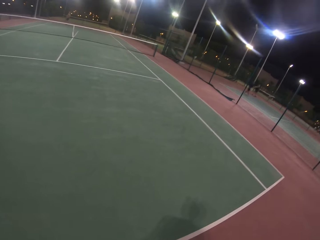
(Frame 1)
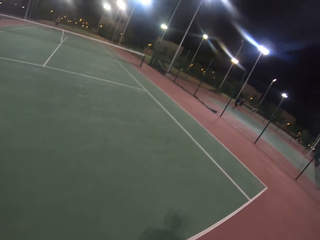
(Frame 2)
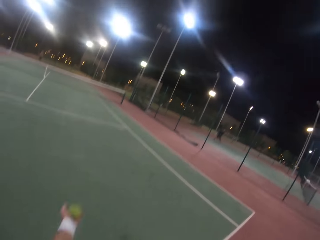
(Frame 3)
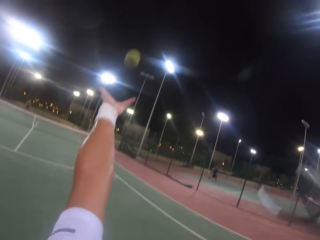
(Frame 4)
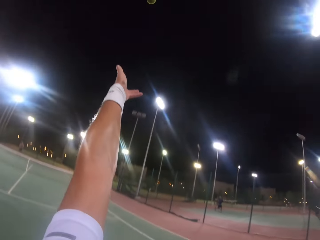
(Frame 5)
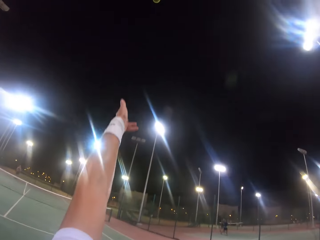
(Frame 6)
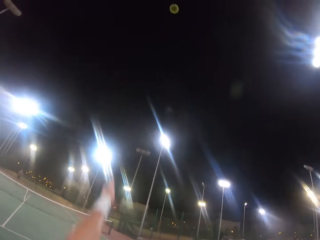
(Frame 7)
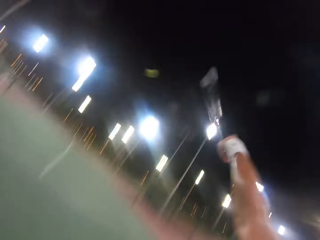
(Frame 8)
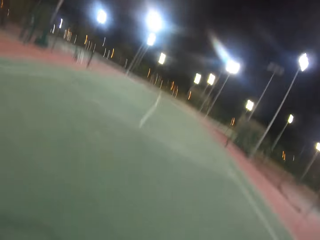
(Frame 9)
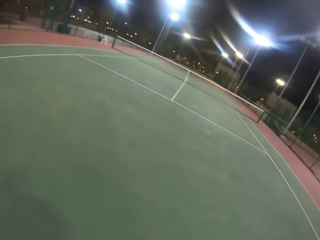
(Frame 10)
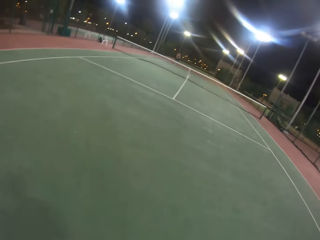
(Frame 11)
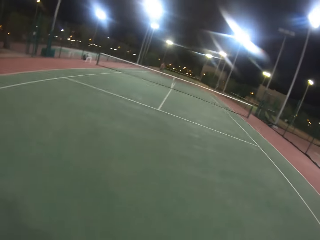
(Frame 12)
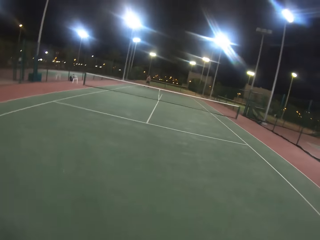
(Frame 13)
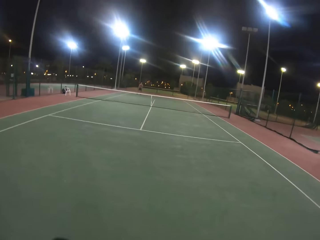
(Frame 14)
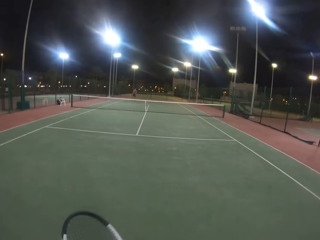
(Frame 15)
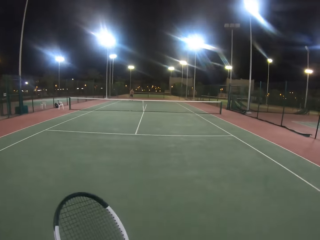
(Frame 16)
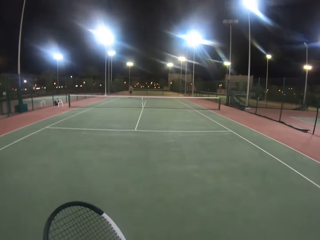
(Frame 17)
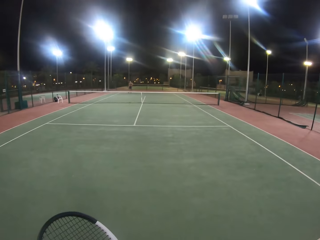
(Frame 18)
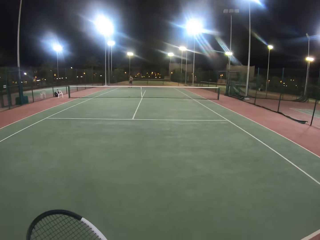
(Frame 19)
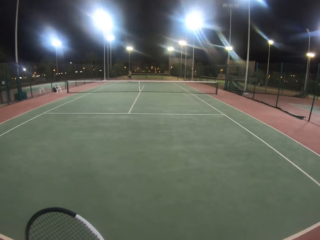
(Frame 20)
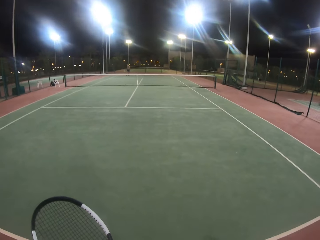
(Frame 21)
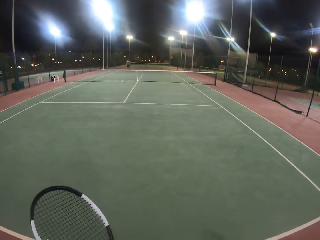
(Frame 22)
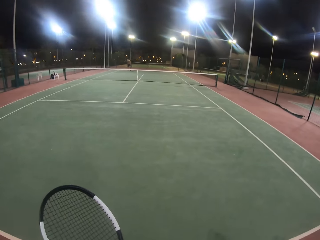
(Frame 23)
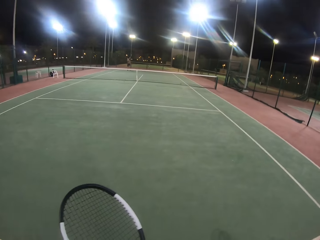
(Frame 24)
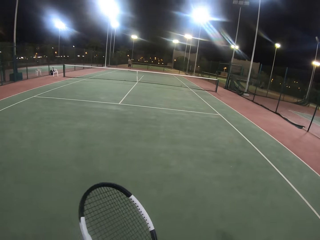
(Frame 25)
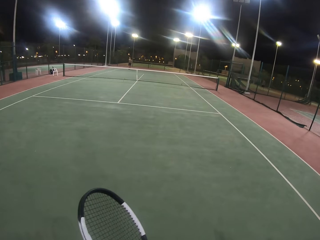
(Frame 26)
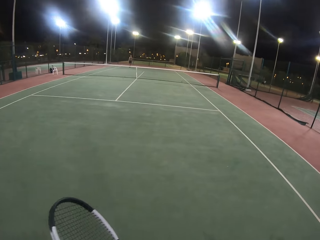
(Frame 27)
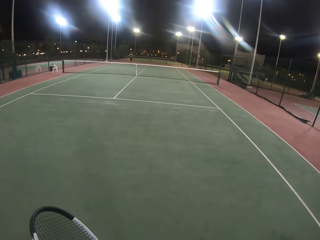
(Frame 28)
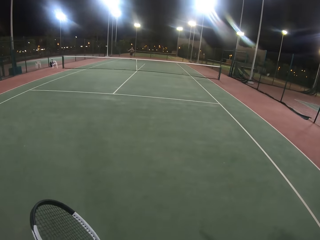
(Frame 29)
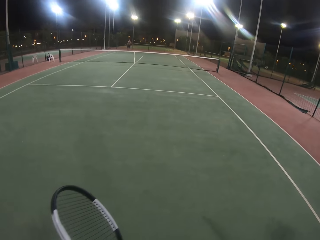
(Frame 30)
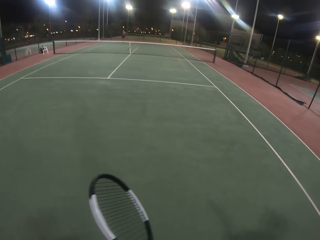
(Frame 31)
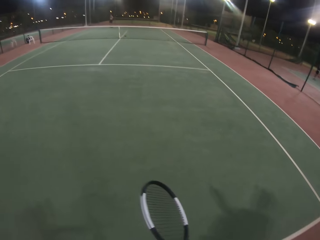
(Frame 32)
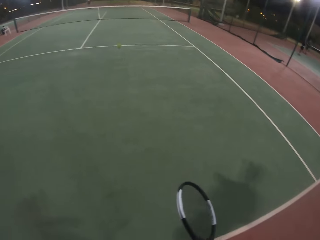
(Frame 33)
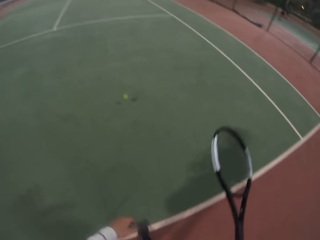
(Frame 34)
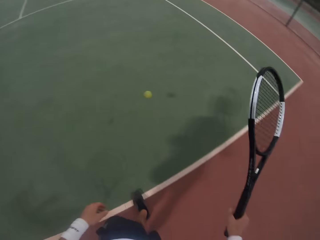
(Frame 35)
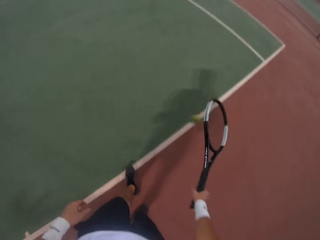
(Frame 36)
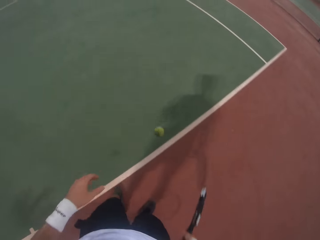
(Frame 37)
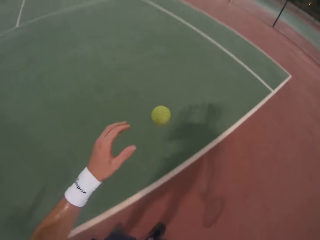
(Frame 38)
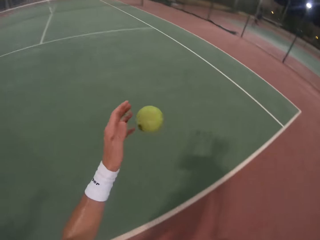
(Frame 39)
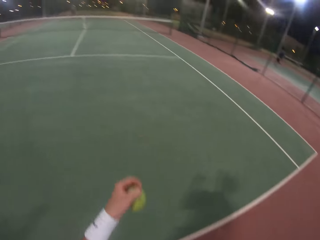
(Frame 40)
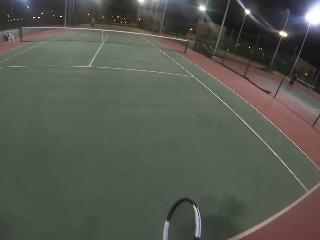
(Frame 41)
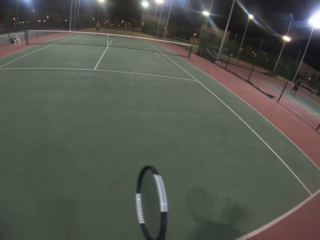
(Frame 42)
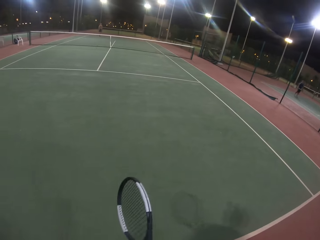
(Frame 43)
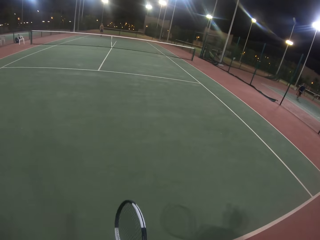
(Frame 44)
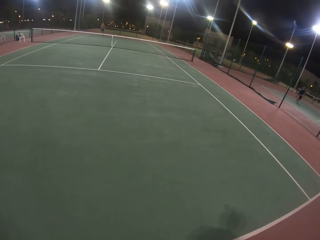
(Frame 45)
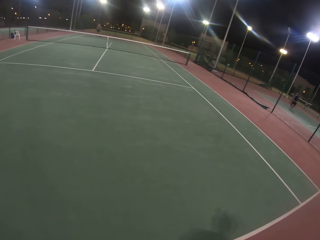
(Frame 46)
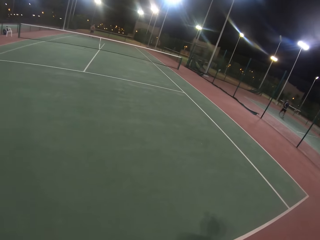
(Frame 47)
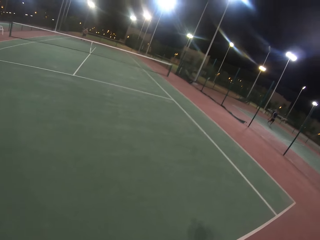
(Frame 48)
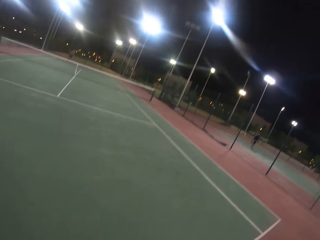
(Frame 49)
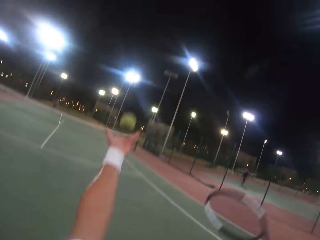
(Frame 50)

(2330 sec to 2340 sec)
The camera wearer throws the yellow racket tennis ball in the air. They hit the ball with the badminton racket. The camera wearer and a man play the tennis game. The man hits the ball with a badminton racket. The camera wearer catches the ball.

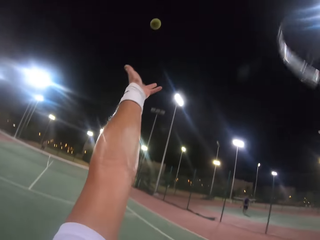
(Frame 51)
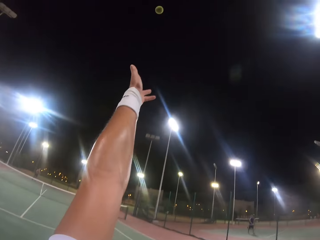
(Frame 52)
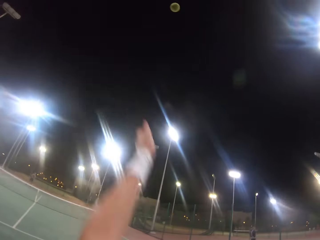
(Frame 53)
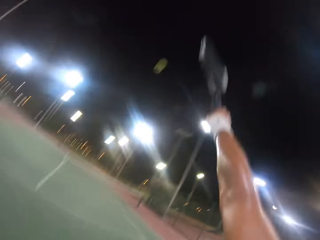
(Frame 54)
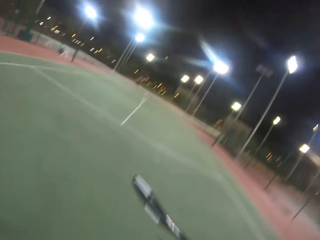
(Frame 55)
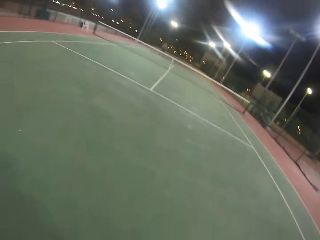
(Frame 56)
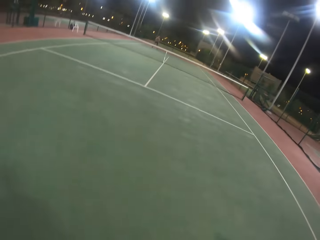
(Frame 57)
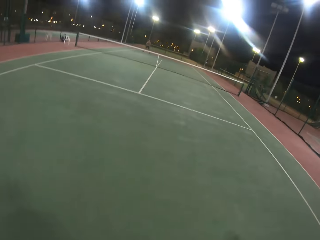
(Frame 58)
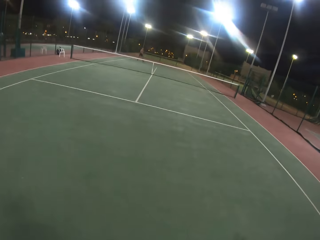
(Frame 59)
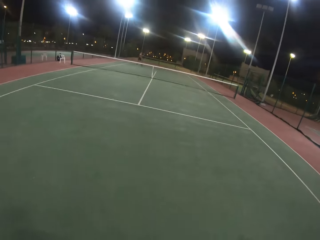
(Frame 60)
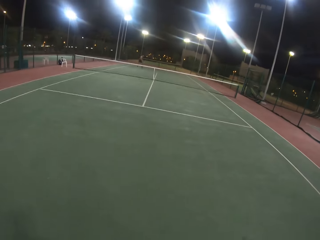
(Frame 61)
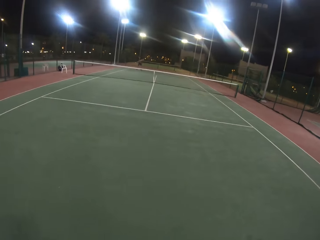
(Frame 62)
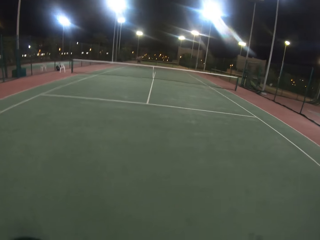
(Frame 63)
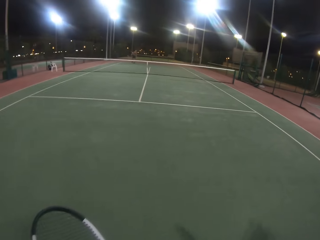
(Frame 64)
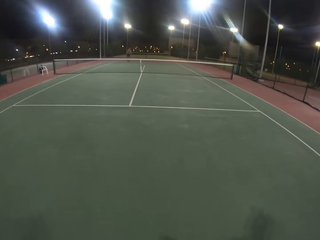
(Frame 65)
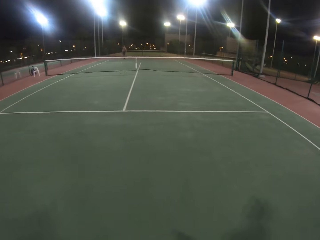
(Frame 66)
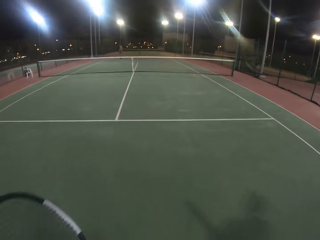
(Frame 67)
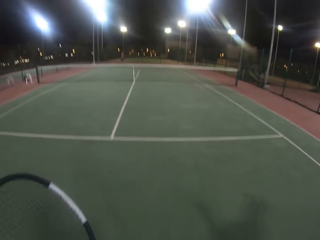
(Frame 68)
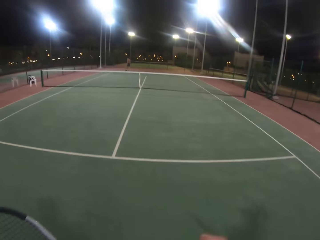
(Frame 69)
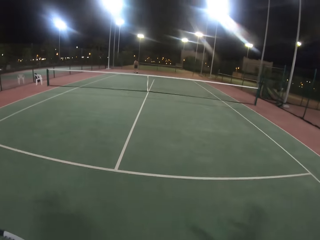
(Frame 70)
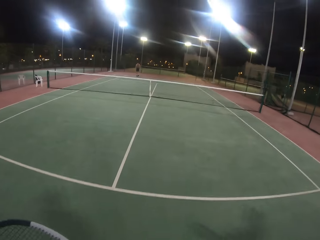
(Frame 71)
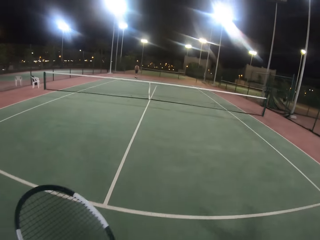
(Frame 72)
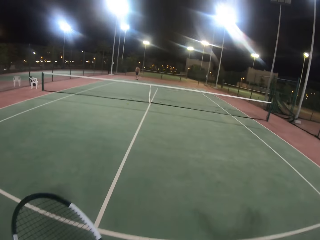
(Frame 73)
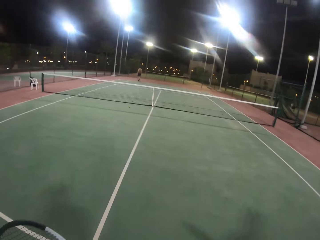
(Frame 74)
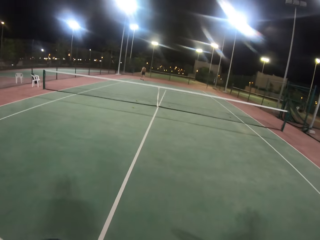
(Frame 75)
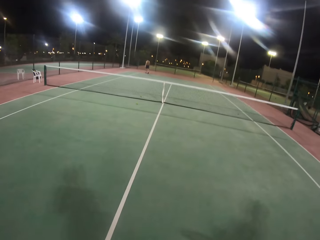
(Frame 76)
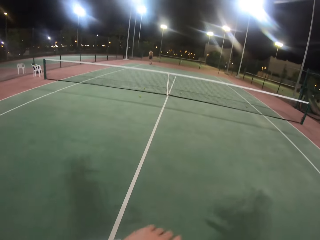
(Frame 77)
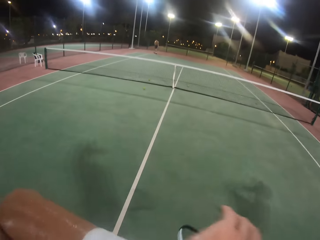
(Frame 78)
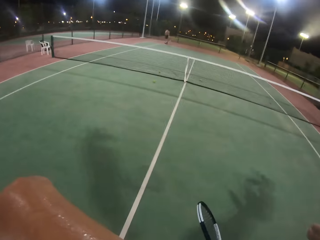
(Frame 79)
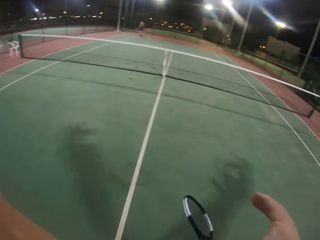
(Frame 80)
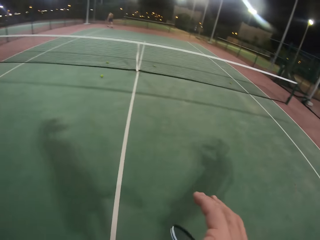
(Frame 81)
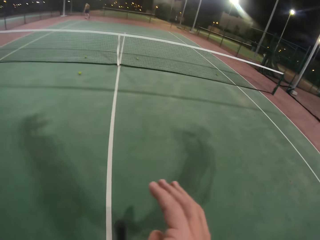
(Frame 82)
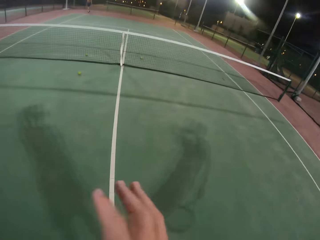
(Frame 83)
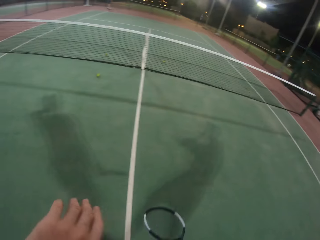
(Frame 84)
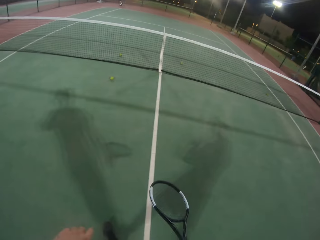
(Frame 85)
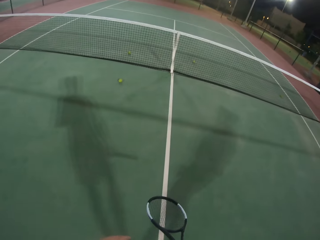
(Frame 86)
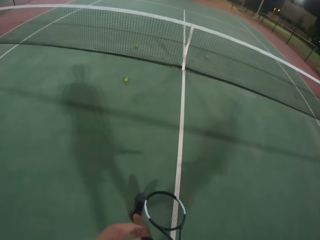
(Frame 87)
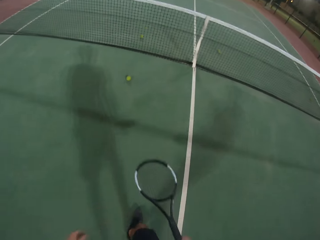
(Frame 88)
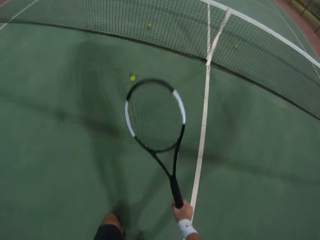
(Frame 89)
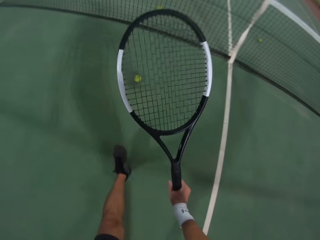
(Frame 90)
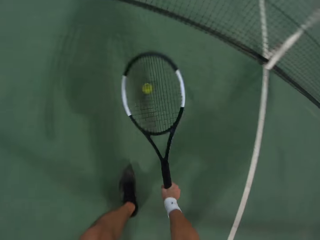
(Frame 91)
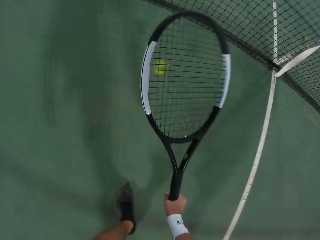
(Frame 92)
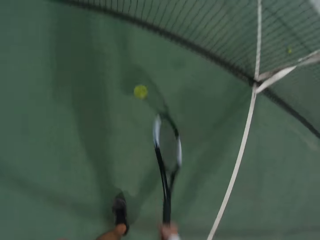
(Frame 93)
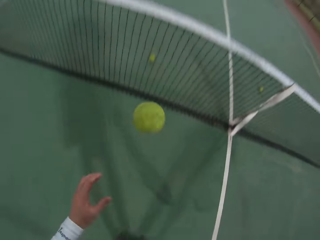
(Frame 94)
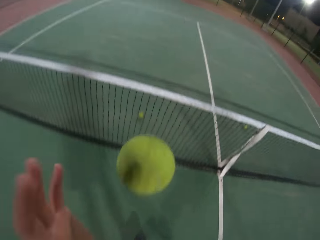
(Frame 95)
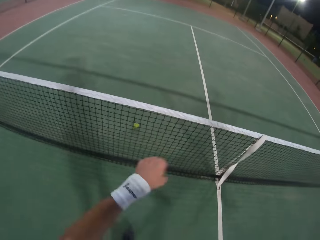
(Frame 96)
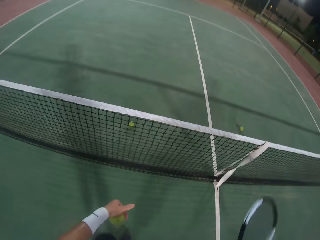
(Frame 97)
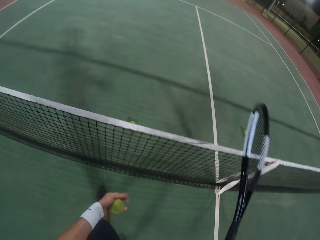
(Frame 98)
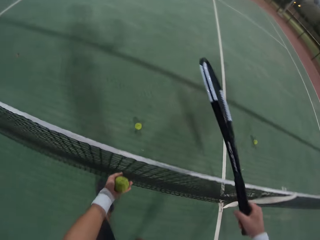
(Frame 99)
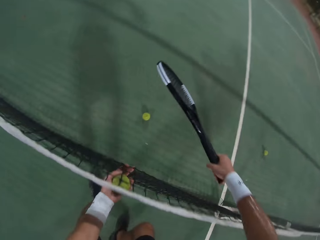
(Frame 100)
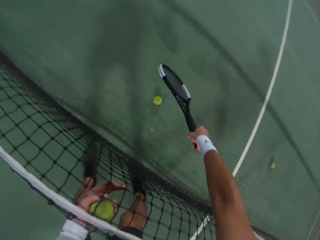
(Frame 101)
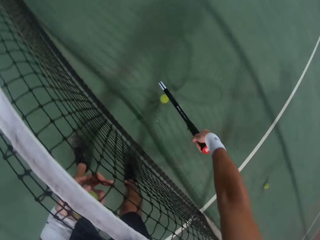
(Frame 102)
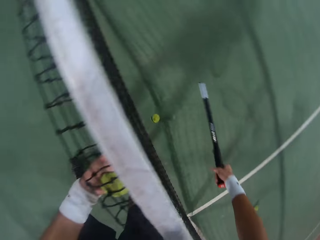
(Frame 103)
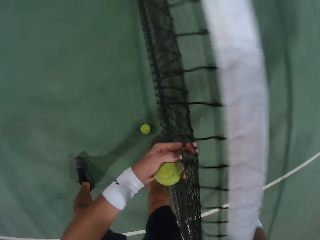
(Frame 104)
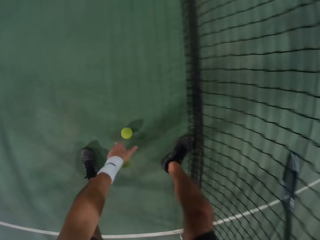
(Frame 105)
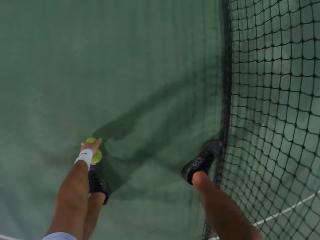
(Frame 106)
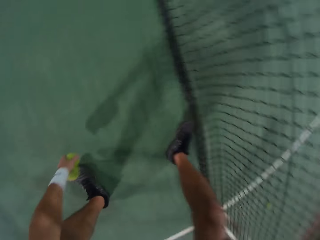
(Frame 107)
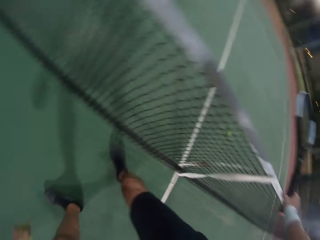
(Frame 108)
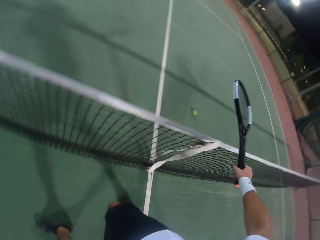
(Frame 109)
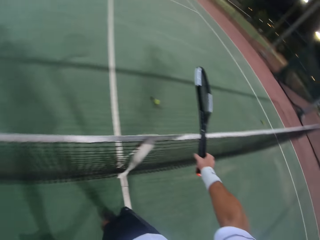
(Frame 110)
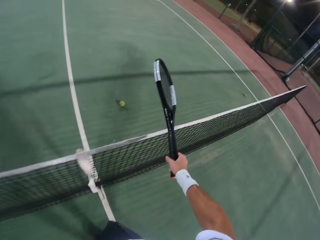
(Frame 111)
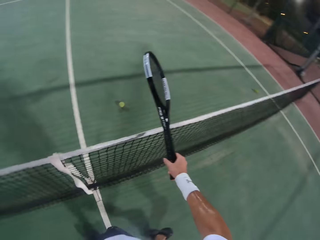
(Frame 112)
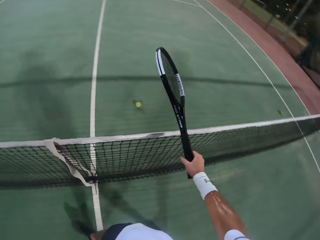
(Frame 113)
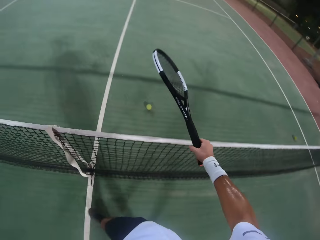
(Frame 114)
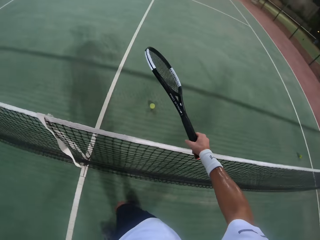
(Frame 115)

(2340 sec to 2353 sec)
The camera wearer throws the yellow racket tennis ball in the air. They hit the ball with the badminton racket. The camera wearer and a person play the tennis game. The person hits the ball with the badminton racket. The camera wearer walks towards the net. They wipe their face with their hand and walk around. They shiver a yellow racket tennis ball with a metal tennis racket. They catch the ball. They collect the yellow racket tennis balls. They pick the ball from the other side of the net. They pick the ball.
